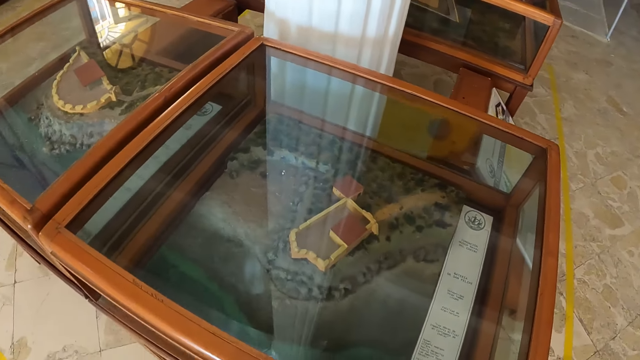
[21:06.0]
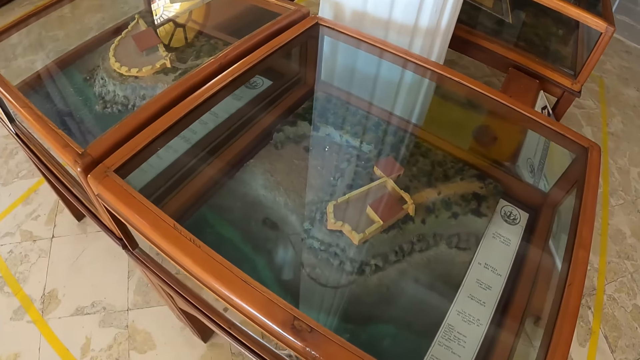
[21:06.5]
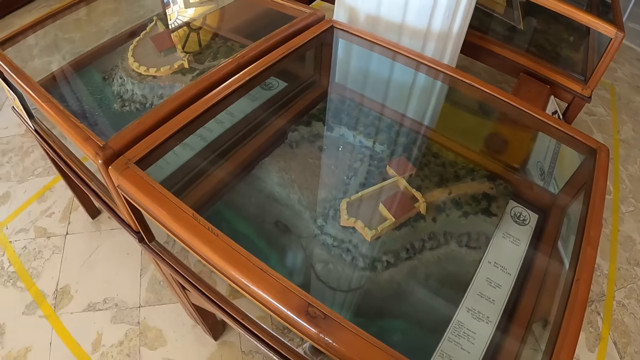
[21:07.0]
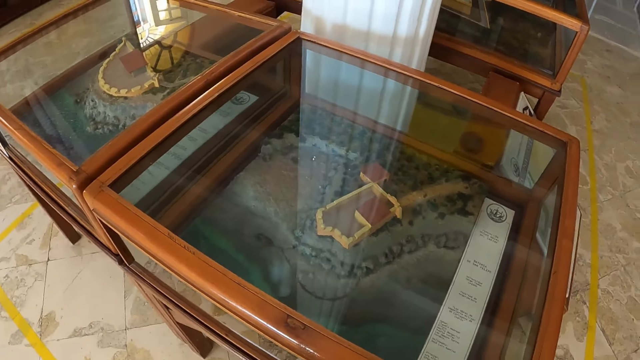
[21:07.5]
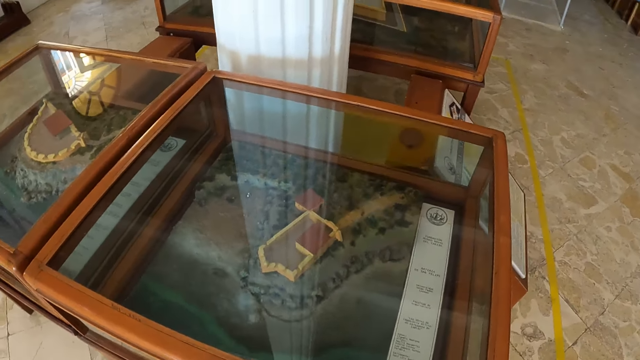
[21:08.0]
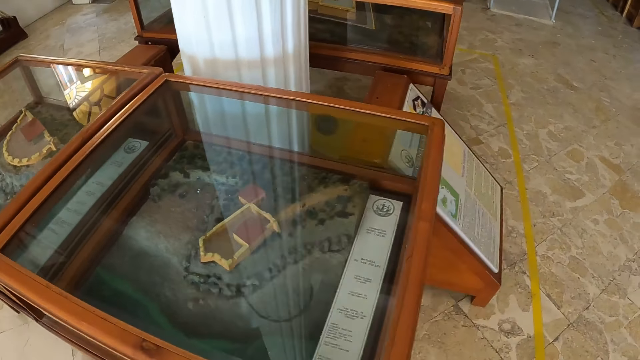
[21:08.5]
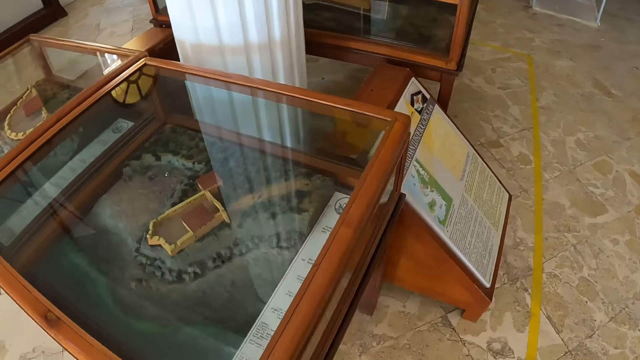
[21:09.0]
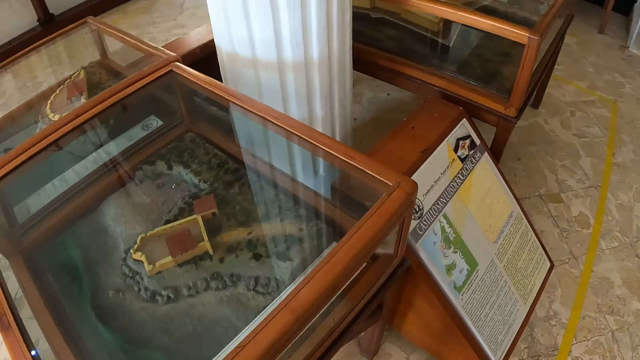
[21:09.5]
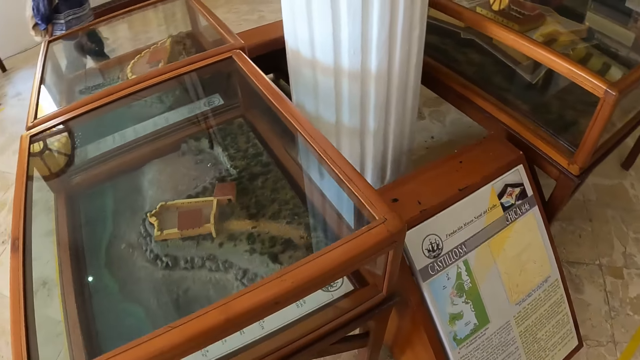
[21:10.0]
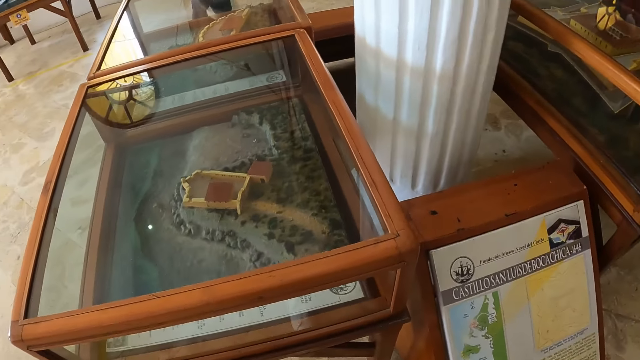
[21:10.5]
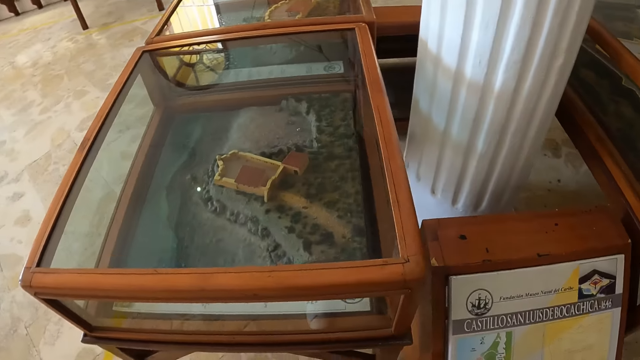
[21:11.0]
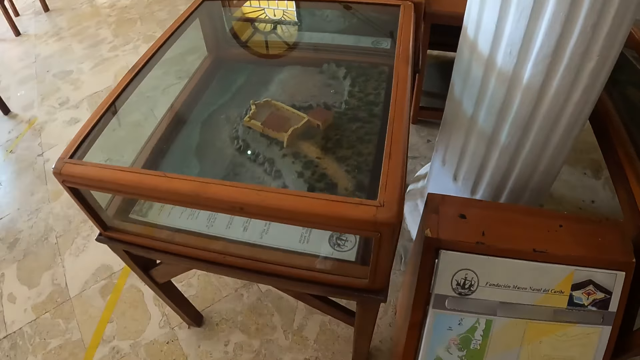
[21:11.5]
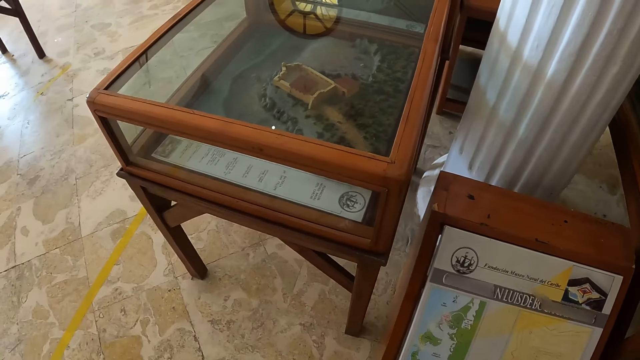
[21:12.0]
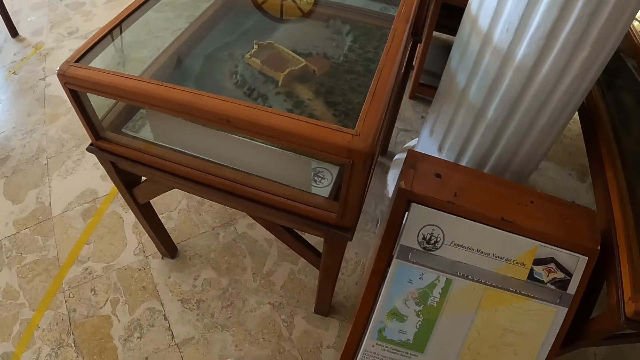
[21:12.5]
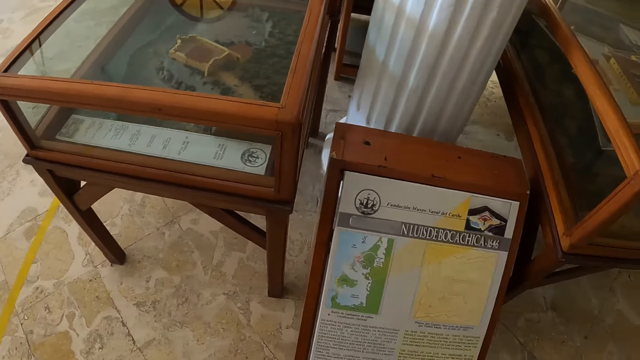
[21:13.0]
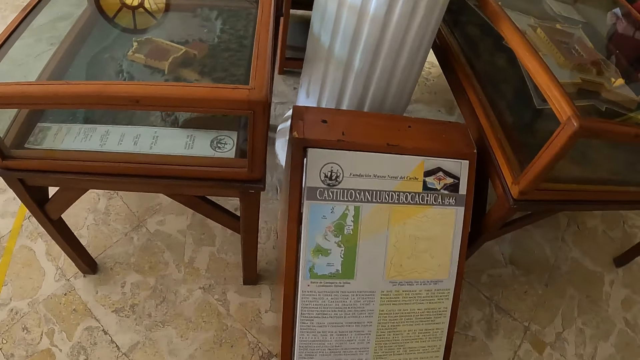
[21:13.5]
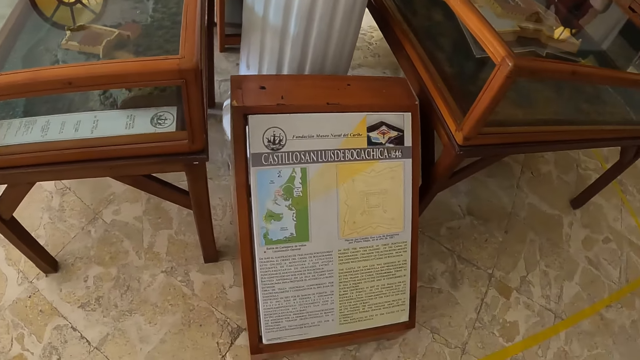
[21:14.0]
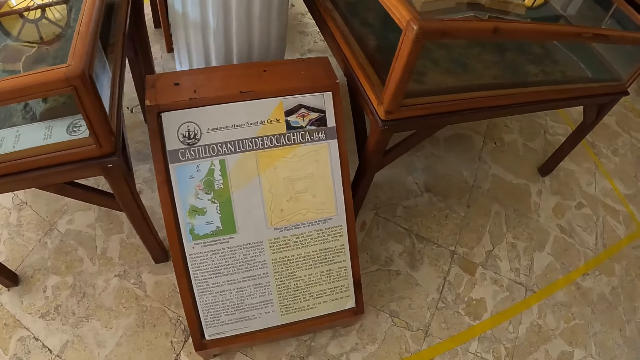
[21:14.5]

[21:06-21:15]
The camera wearer moves in the museum. They look at the archeology material.

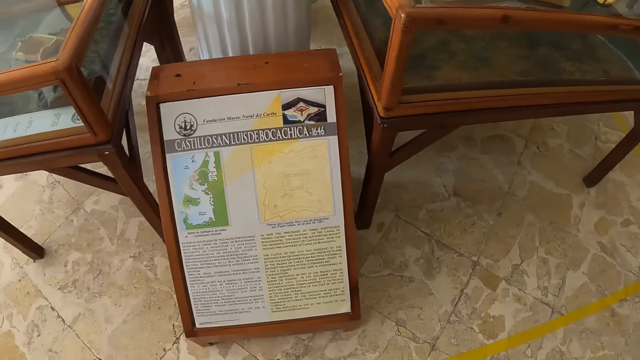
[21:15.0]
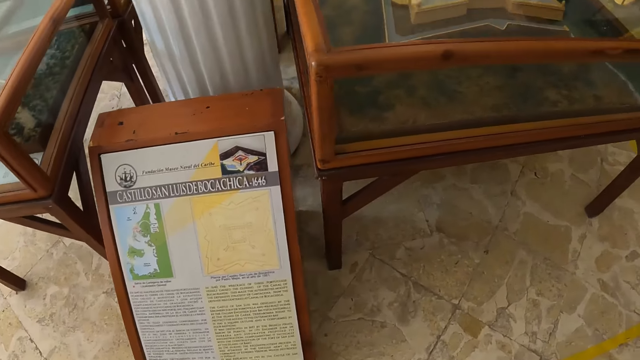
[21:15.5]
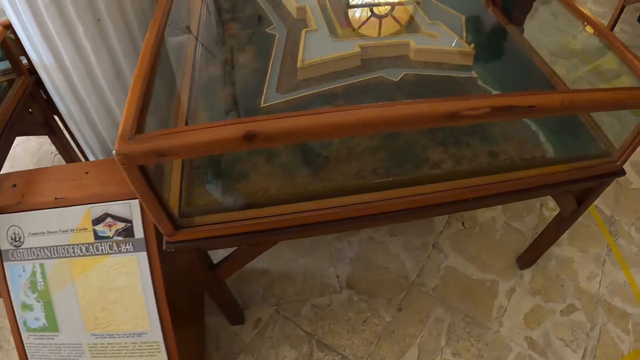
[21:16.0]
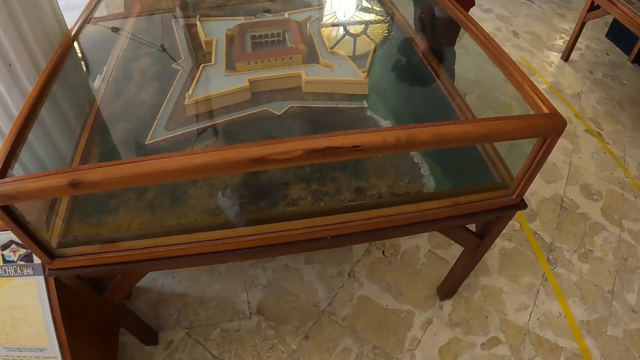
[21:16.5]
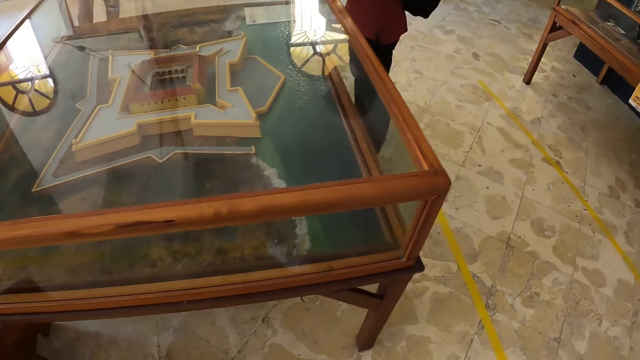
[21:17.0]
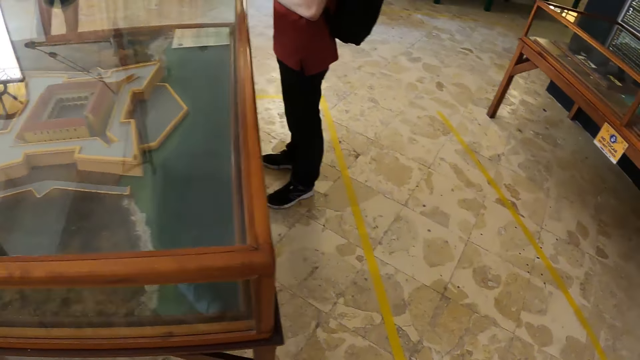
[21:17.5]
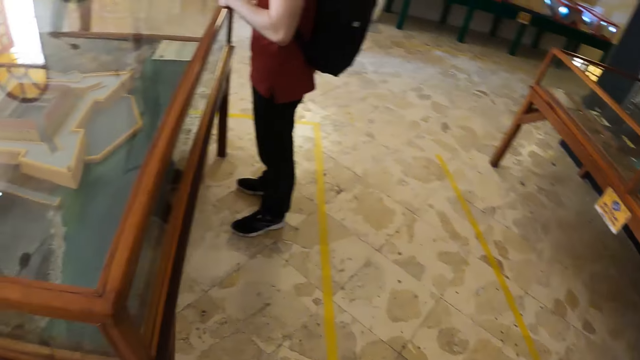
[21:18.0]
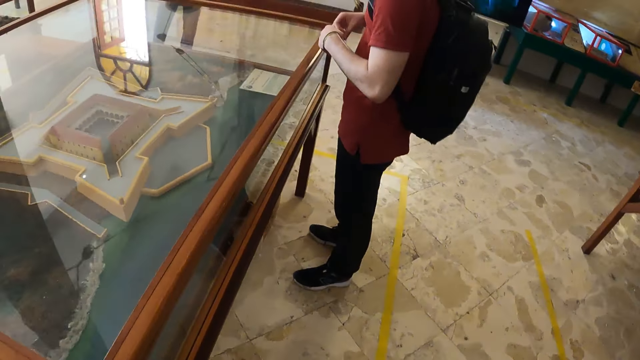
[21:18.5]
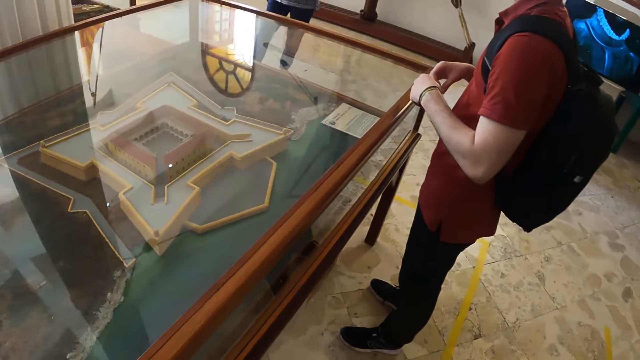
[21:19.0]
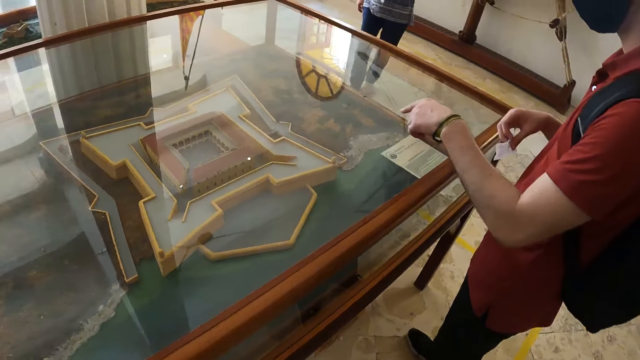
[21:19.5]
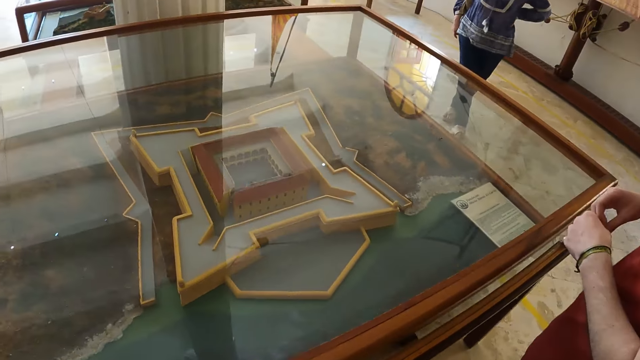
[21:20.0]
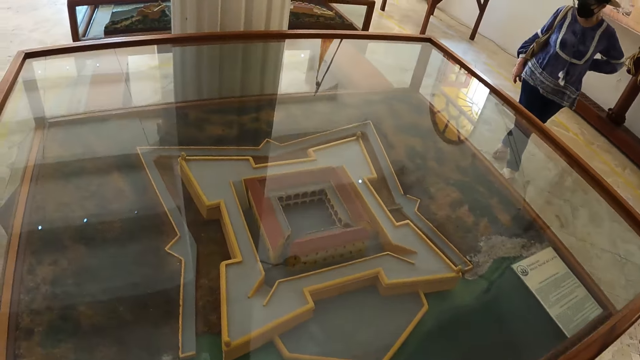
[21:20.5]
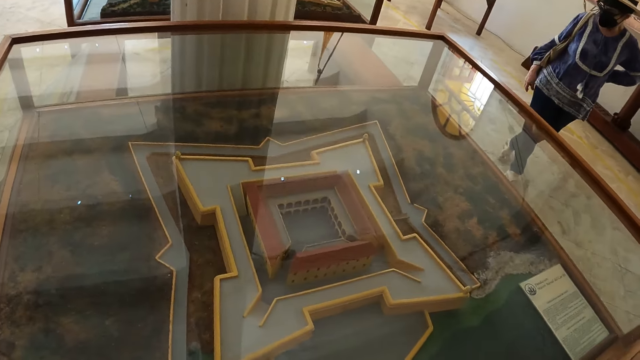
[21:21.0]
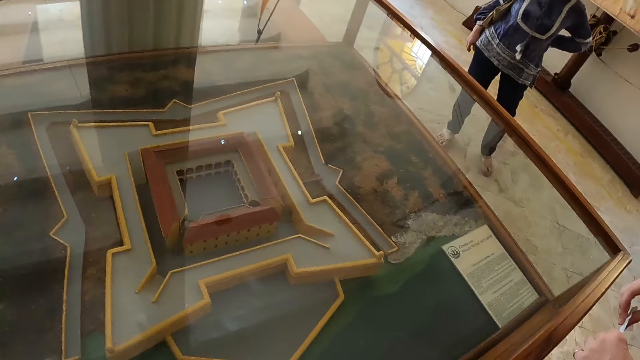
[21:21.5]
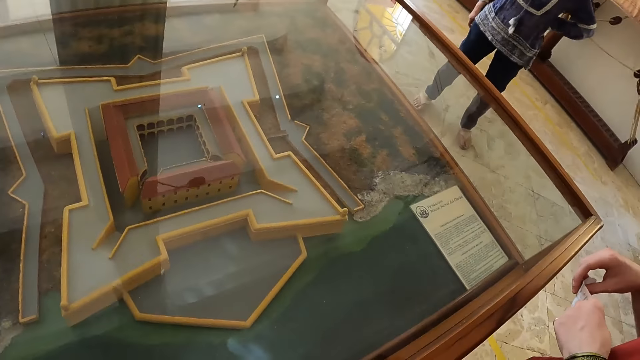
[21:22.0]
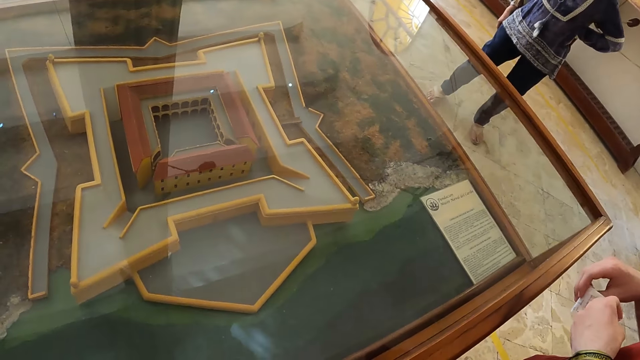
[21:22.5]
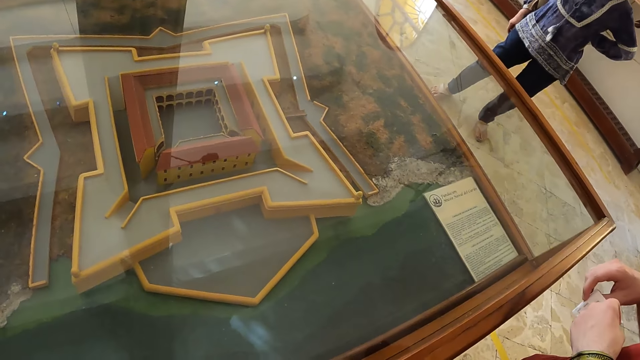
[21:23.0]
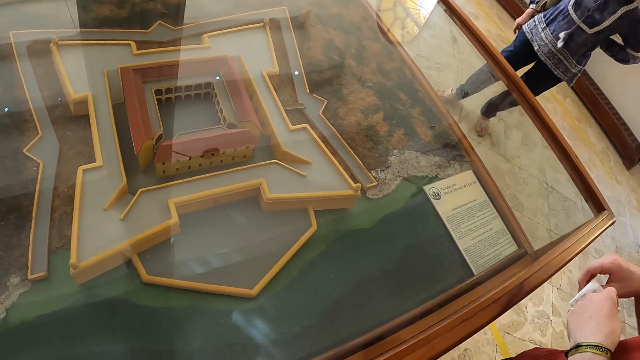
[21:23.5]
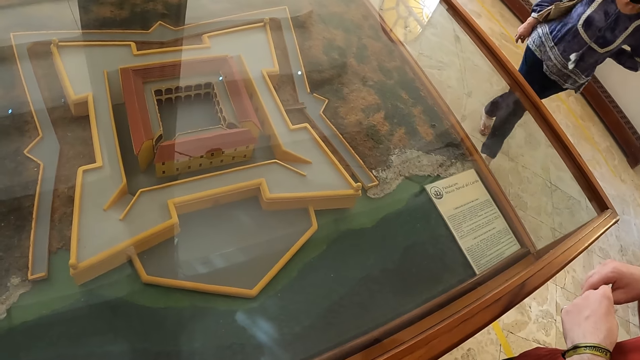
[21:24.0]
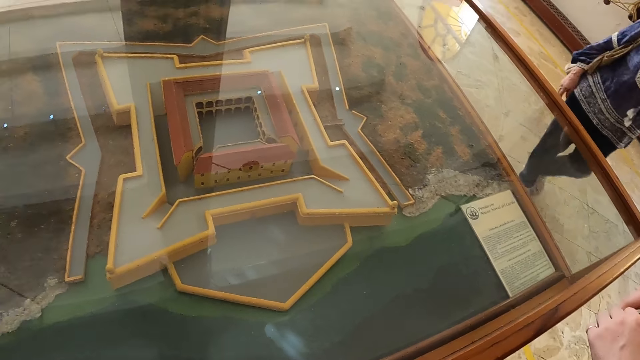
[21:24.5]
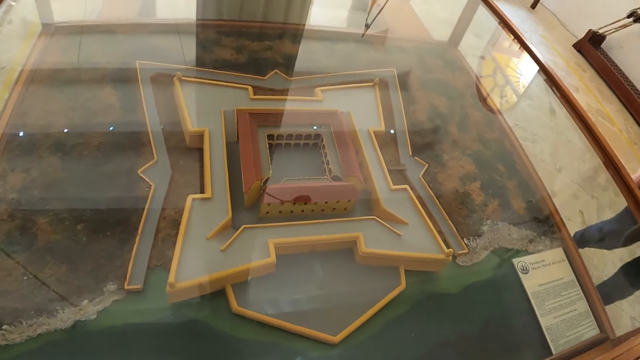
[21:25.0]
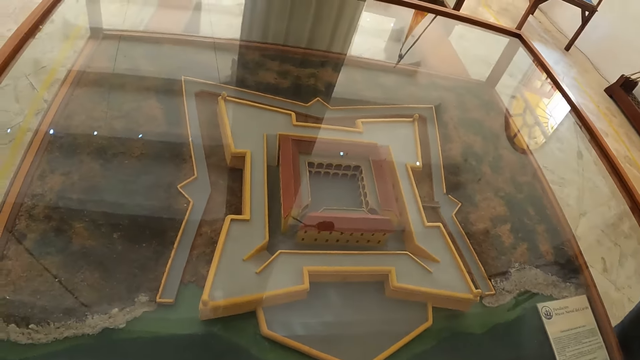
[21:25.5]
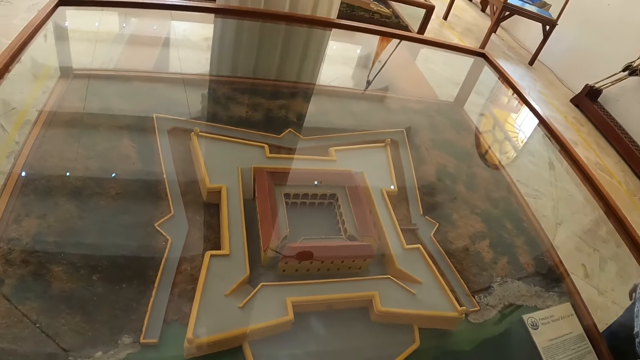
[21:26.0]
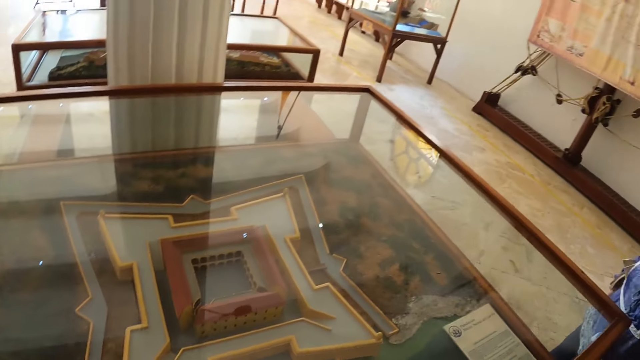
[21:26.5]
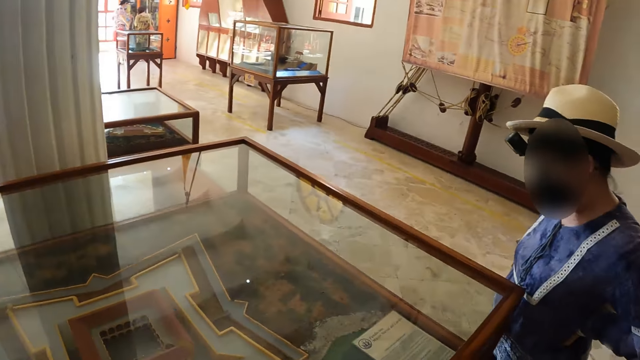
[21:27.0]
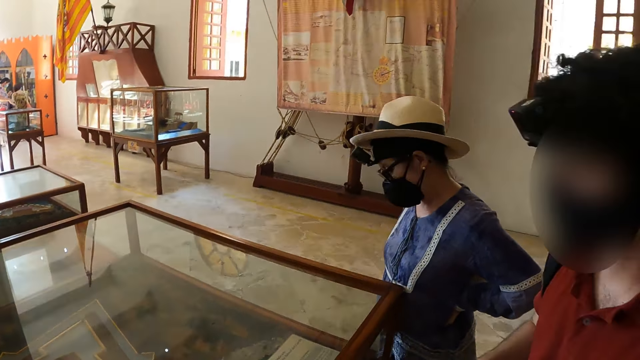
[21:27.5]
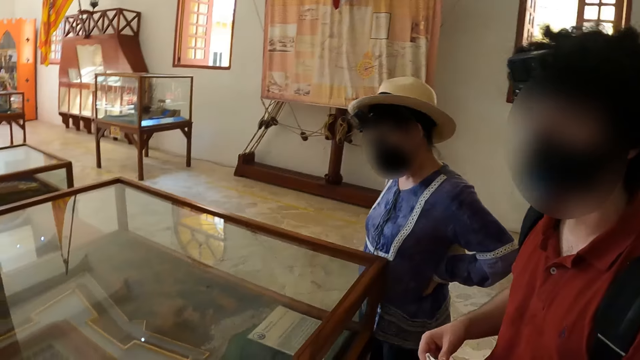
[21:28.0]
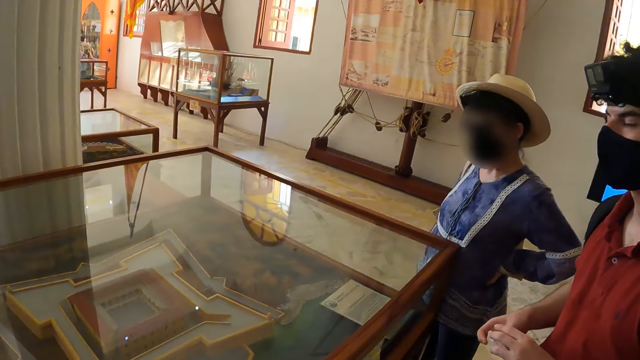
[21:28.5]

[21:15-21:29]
The camera wearer moves in the museum. They look at the archeology material. A man engages the camera wearer. The camera wearer looks at the sketch. They look around the museum.
